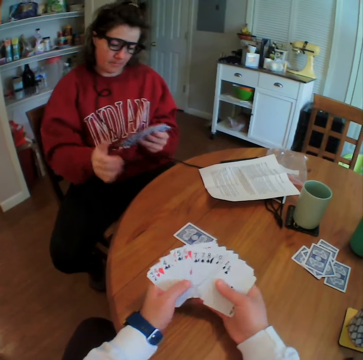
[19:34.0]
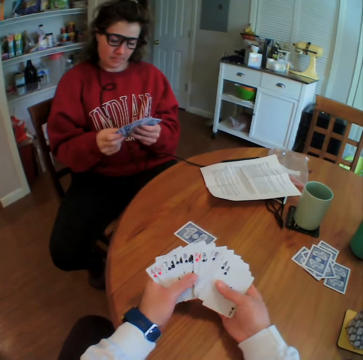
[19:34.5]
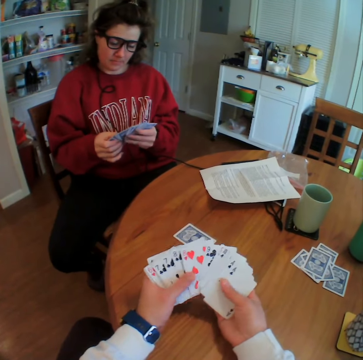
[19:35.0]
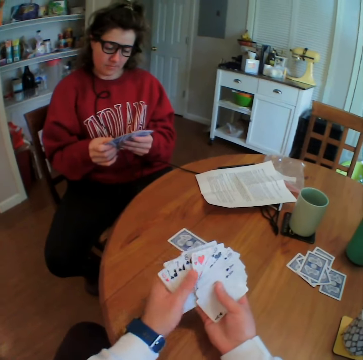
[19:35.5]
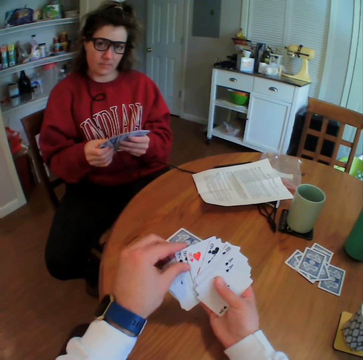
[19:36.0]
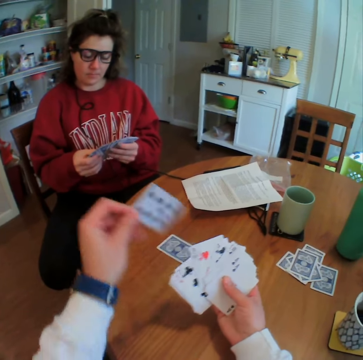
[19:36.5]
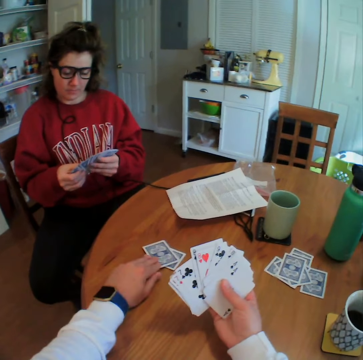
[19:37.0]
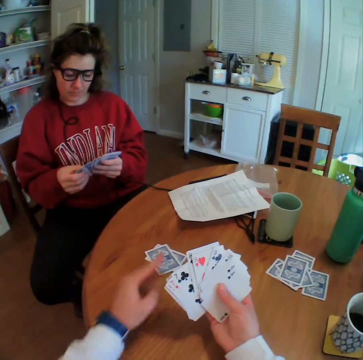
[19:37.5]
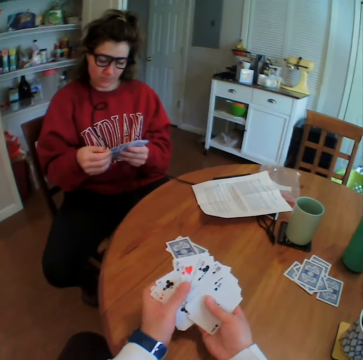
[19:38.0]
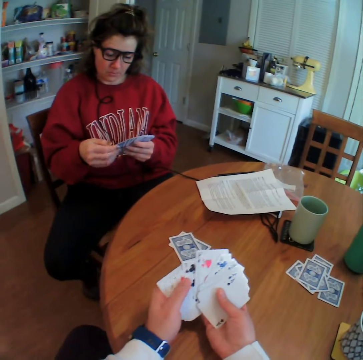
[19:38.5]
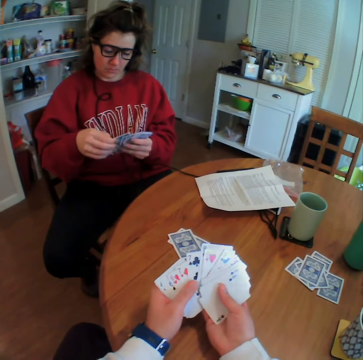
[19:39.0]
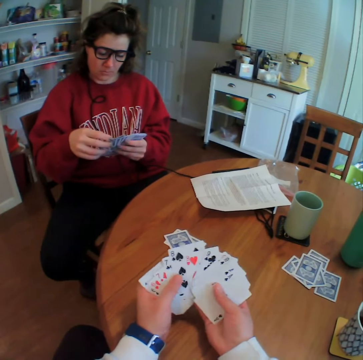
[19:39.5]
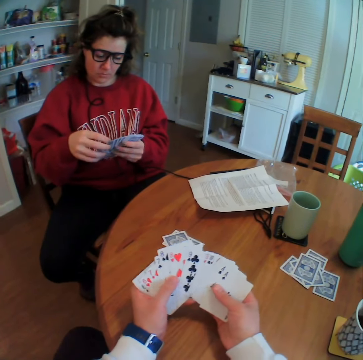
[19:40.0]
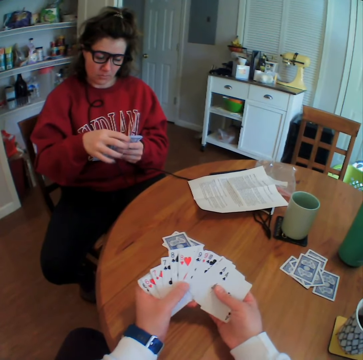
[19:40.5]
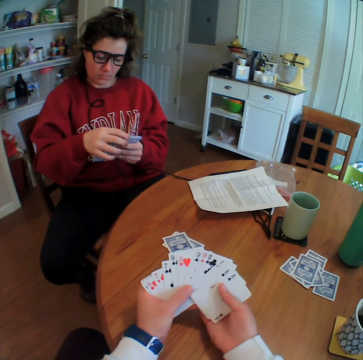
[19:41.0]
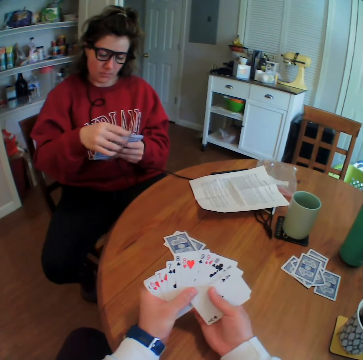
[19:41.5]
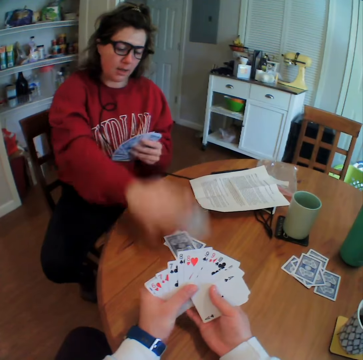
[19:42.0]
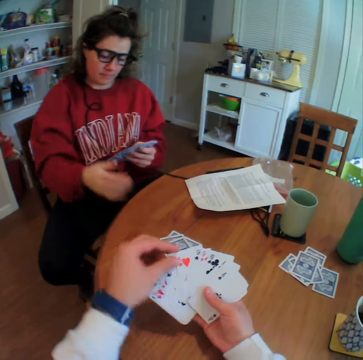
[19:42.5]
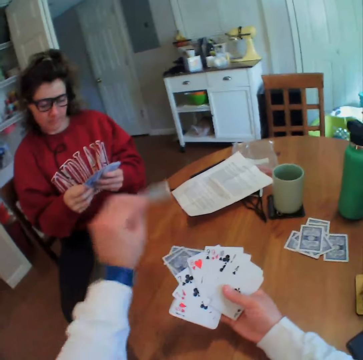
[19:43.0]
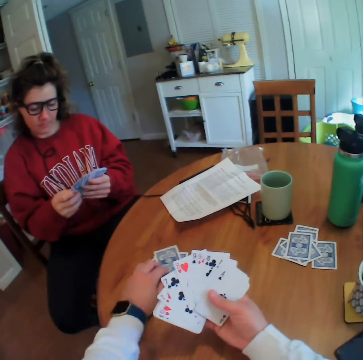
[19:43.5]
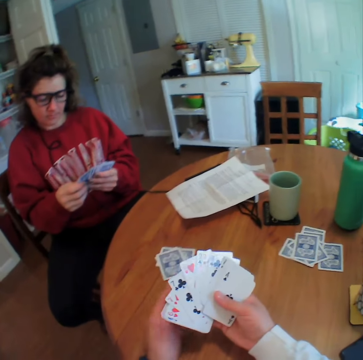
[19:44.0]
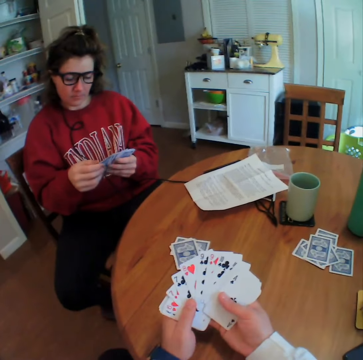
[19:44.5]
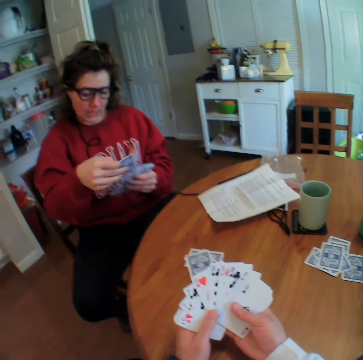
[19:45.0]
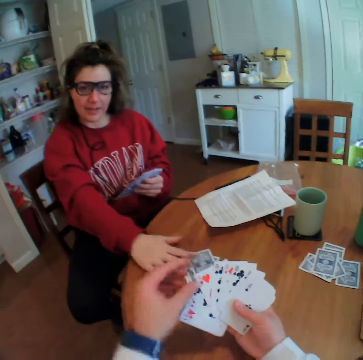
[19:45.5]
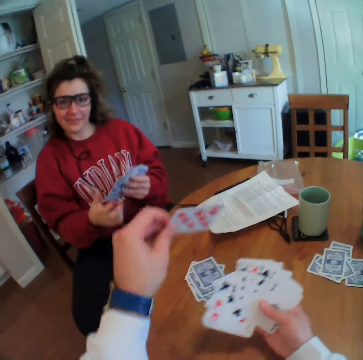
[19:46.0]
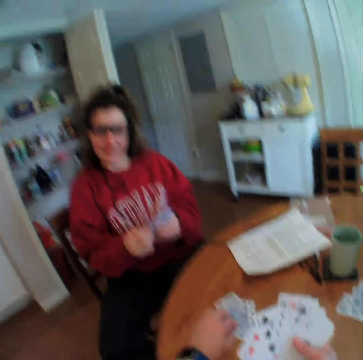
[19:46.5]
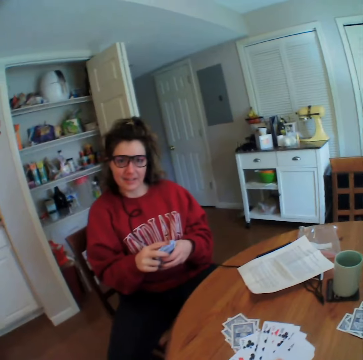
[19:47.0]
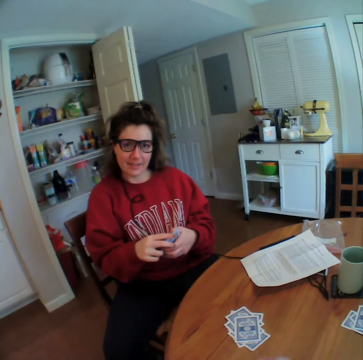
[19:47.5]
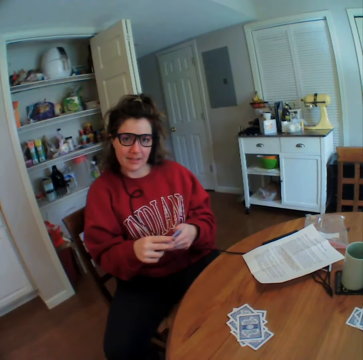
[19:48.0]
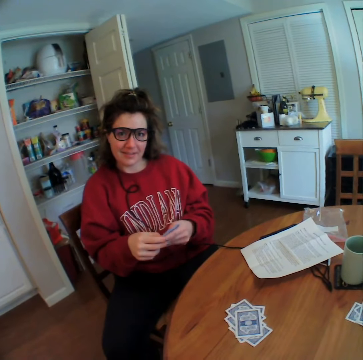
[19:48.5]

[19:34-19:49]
A woman puts a card on the table. The camera wearer puts a card on the table. The woman puts a card on the table. The camera wearer puts a card on the table. The woman puts a card on the table. The camera wearer puts a card on the table.

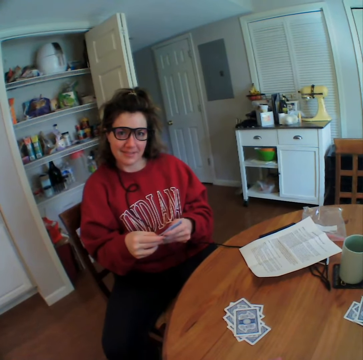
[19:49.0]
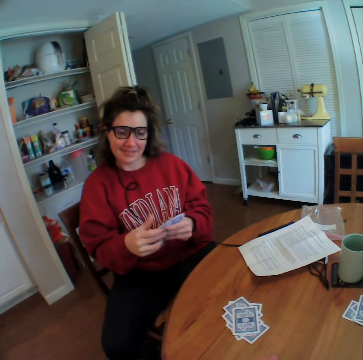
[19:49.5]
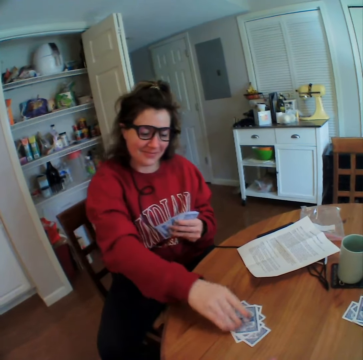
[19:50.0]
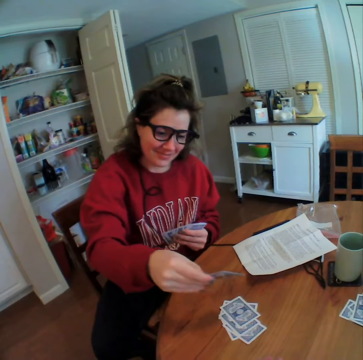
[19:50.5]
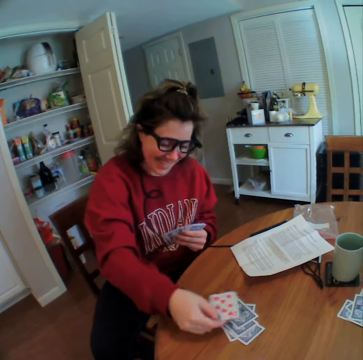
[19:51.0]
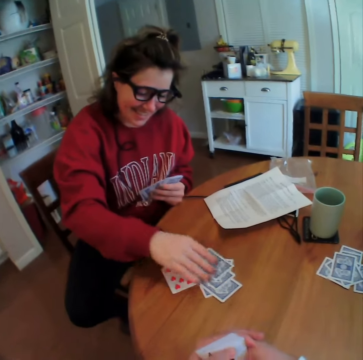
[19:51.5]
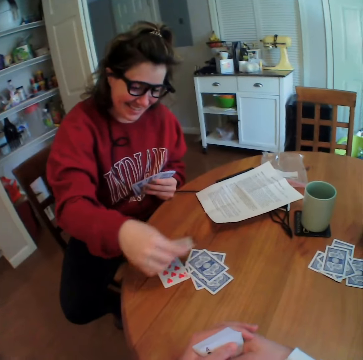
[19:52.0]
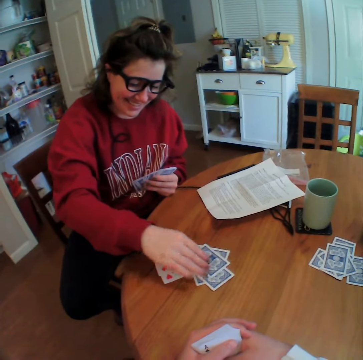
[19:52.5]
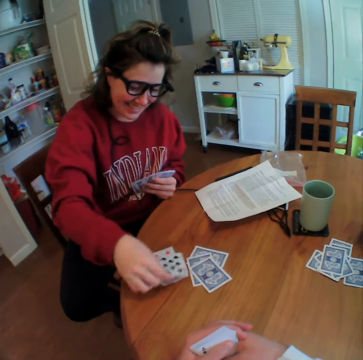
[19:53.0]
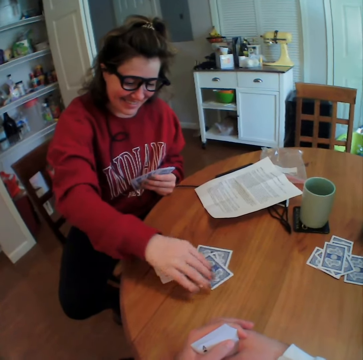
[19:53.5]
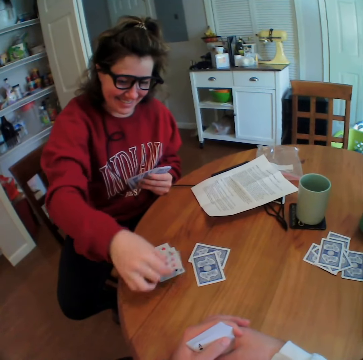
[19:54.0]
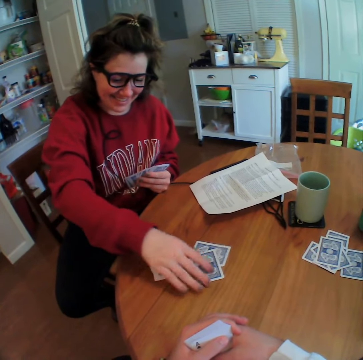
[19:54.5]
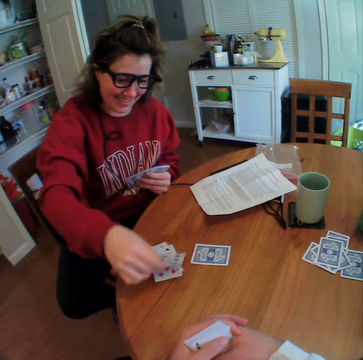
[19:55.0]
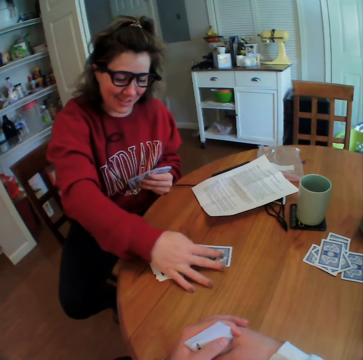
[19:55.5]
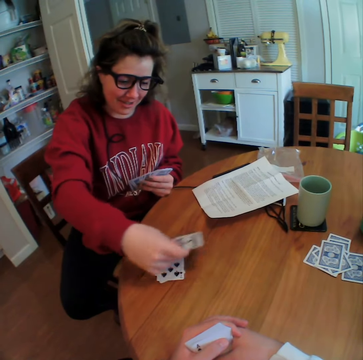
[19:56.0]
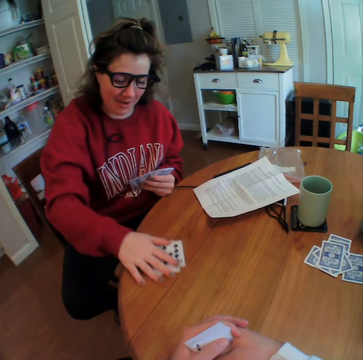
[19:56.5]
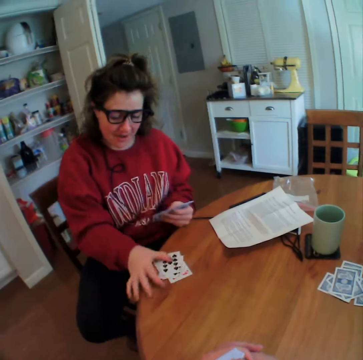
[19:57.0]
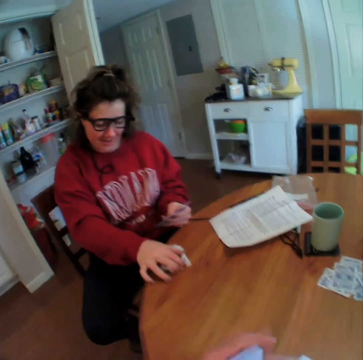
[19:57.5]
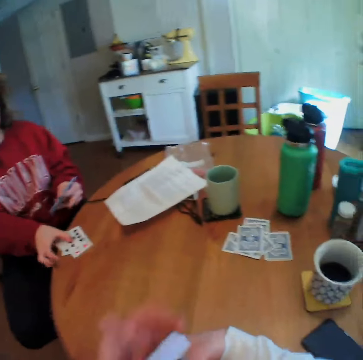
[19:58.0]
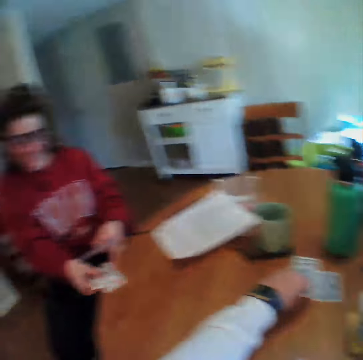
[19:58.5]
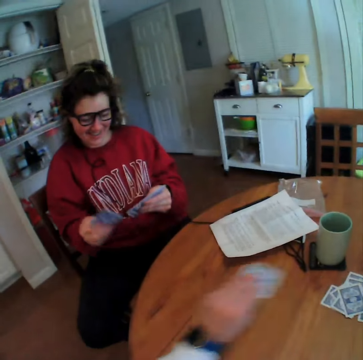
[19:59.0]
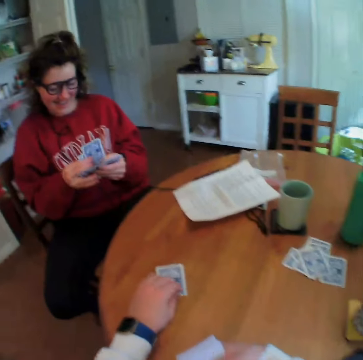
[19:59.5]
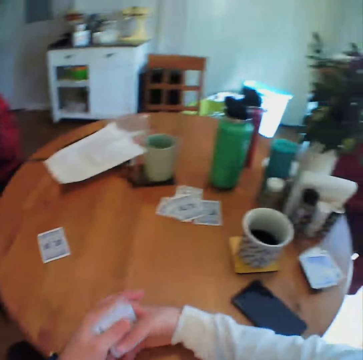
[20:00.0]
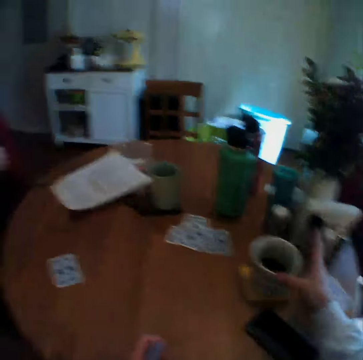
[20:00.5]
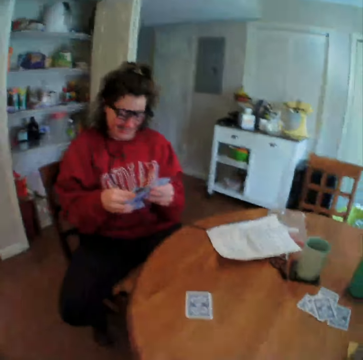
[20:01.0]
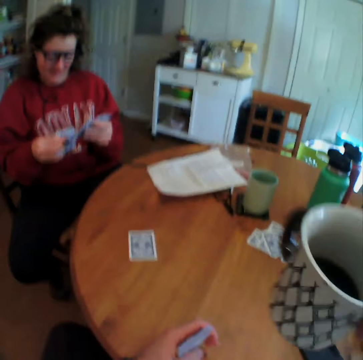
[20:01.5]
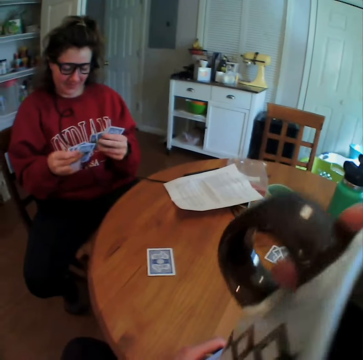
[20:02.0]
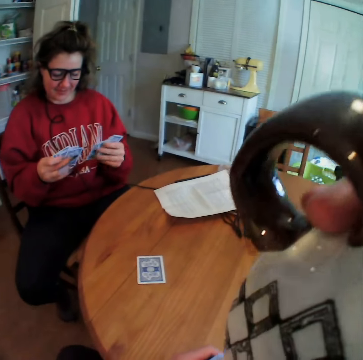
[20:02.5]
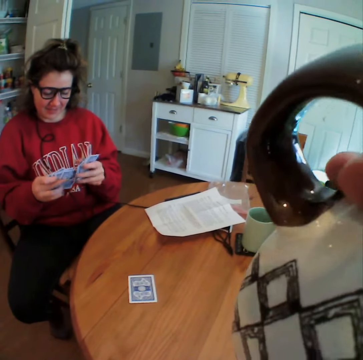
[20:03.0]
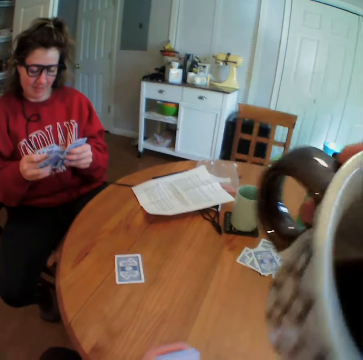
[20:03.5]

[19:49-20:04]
The woman looks at the cards dropped by the camera wearer. The woman puts a card on the table and flips the cards. The woman takes the cards from the table. The camera wearer picks a card from the set-aside cards. They drop the card on the table. They hold the cup, pick up a mug of tea and drink the tea. The woman arranges the cards.

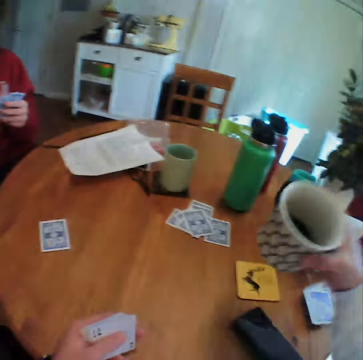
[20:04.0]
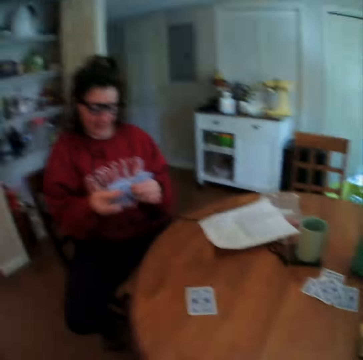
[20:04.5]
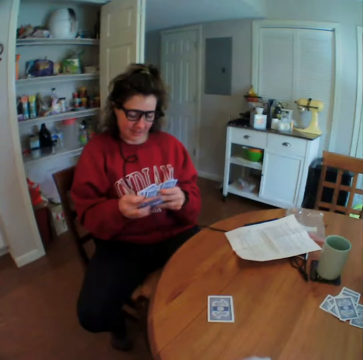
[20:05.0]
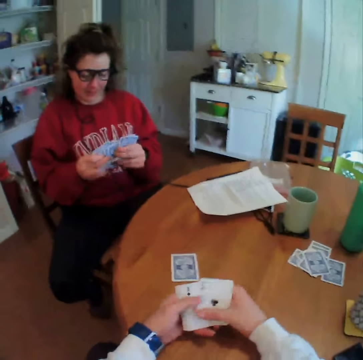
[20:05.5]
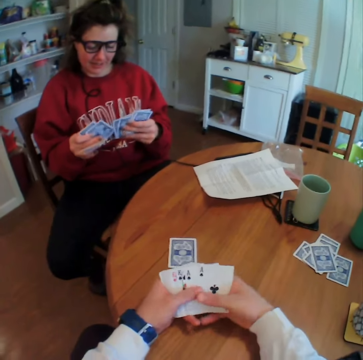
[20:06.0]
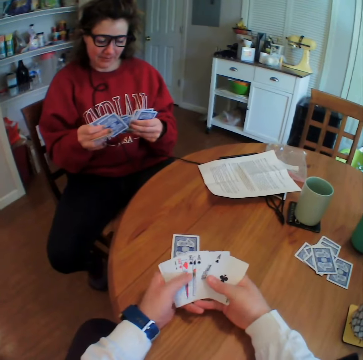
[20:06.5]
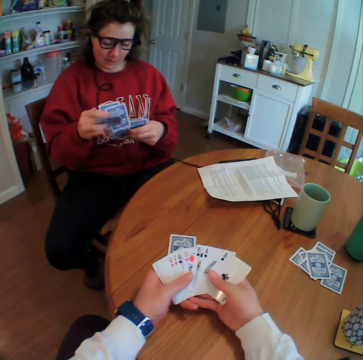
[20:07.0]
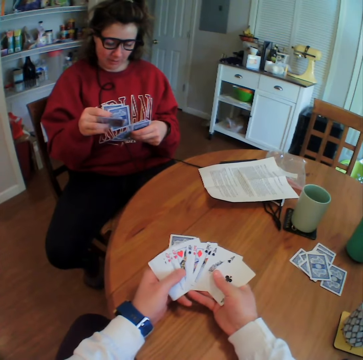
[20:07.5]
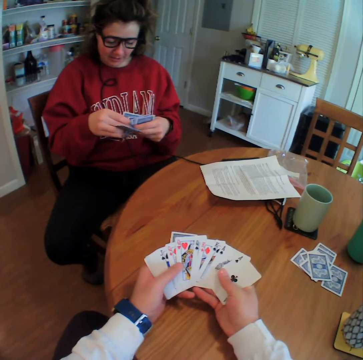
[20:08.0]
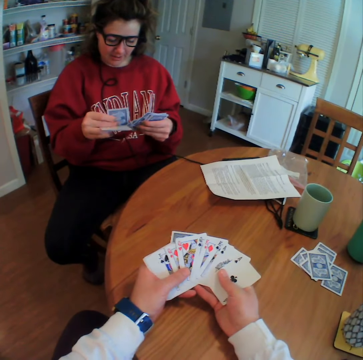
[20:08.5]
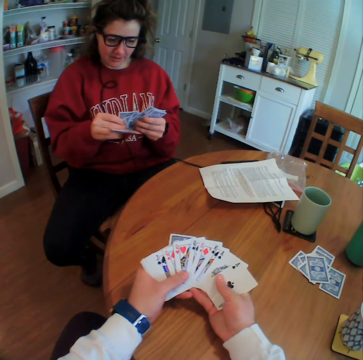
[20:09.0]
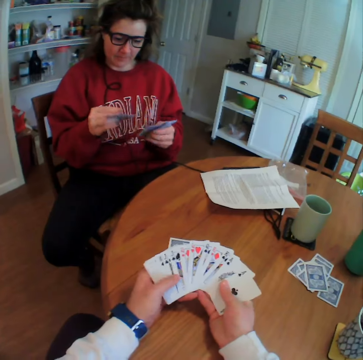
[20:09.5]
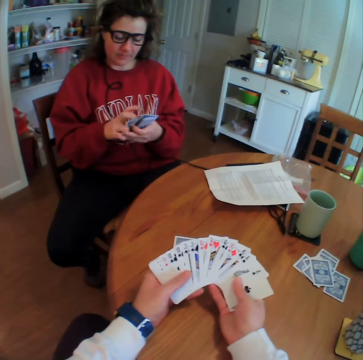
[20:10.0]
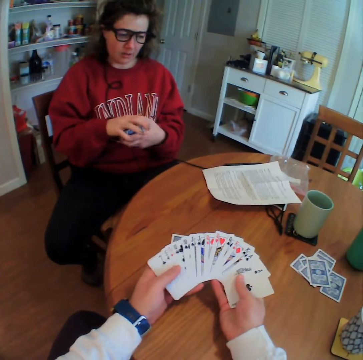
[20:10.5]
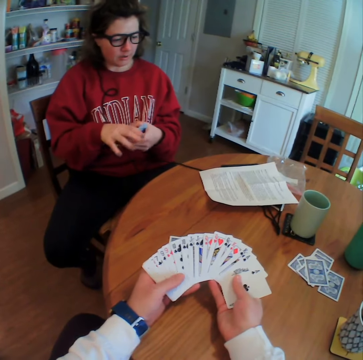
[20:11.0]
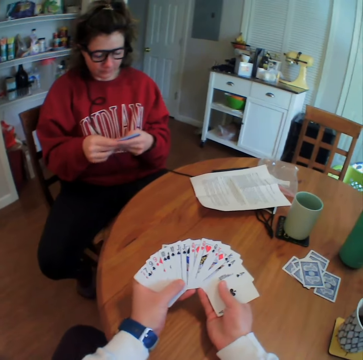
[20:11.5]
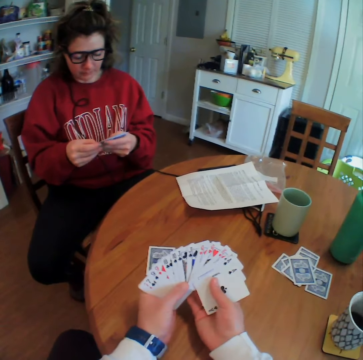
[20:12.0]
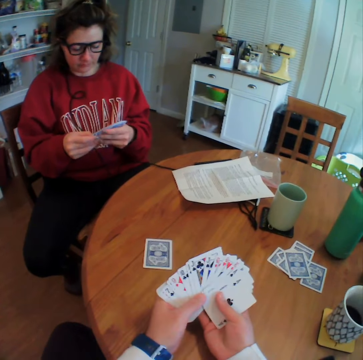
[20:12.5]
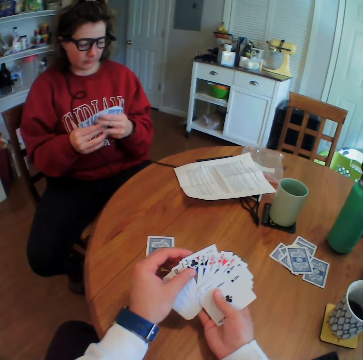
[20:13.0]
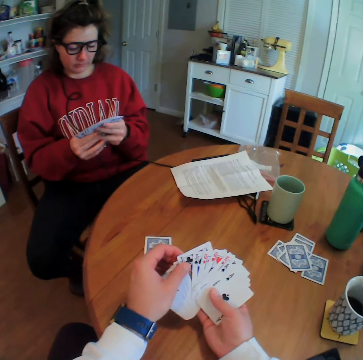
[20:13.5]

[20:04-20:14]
The camera wearer puts down the cup. He spreads the cards on his hand.
